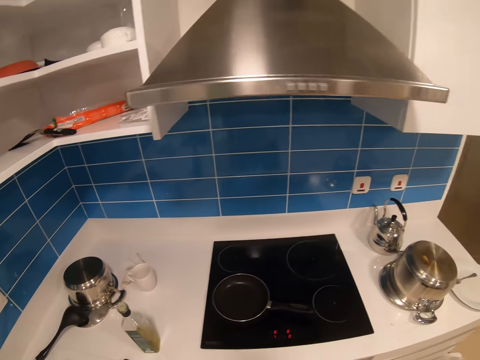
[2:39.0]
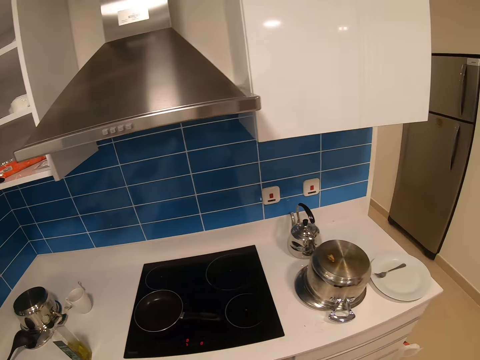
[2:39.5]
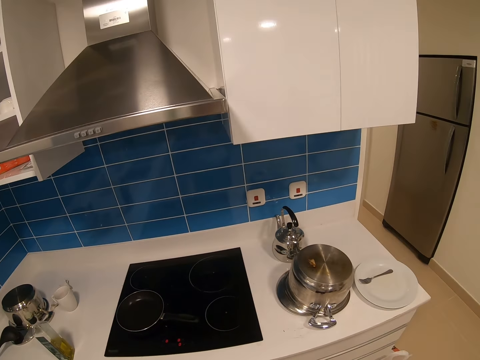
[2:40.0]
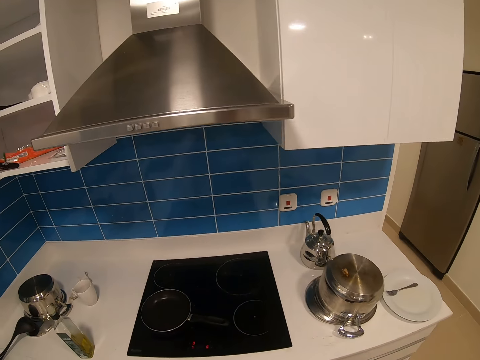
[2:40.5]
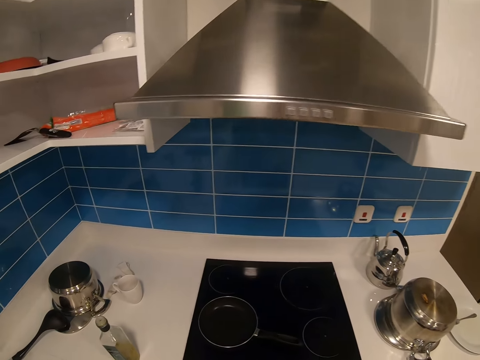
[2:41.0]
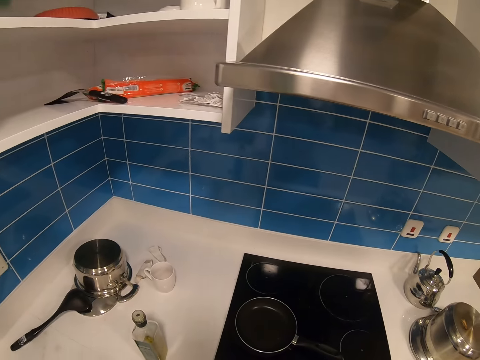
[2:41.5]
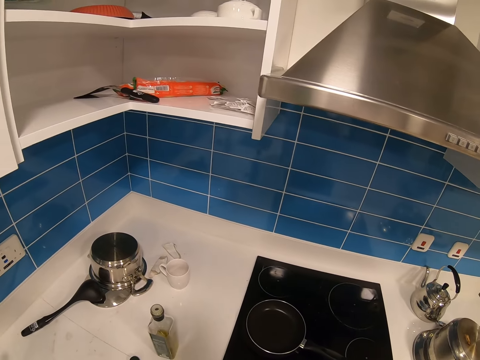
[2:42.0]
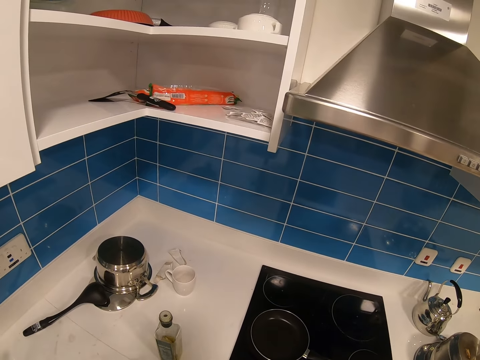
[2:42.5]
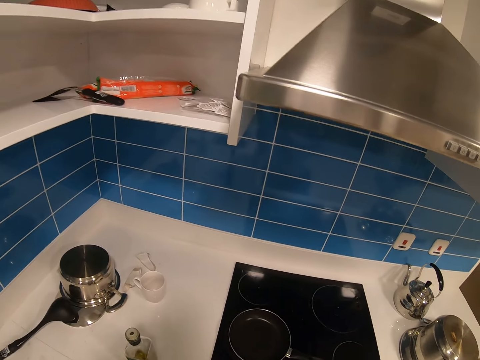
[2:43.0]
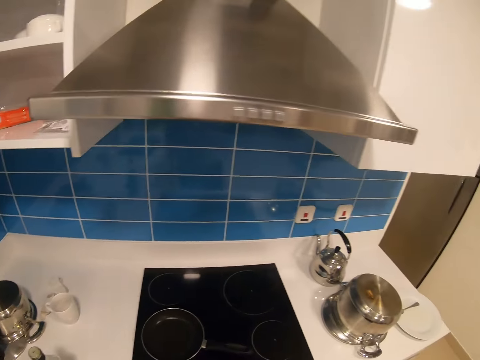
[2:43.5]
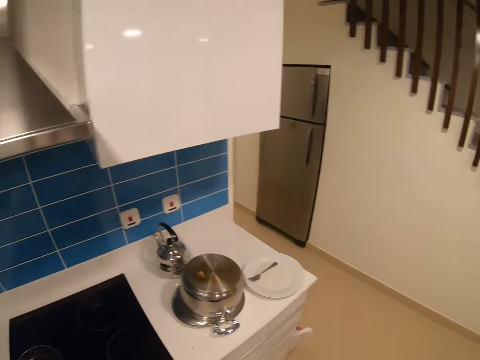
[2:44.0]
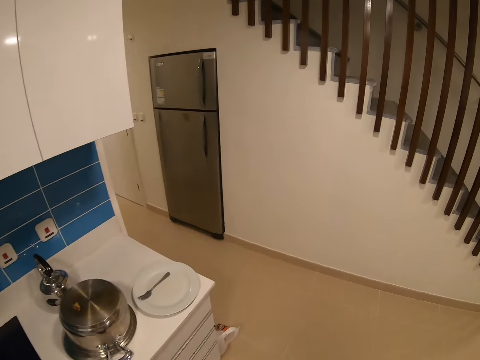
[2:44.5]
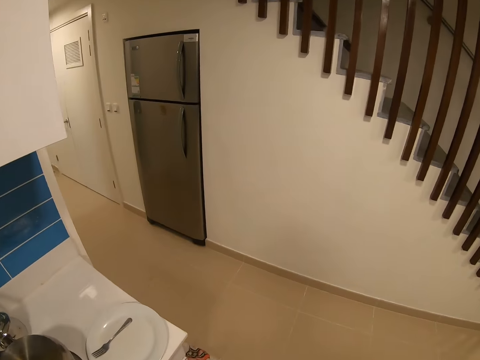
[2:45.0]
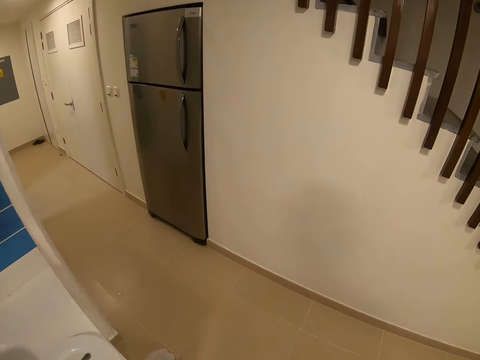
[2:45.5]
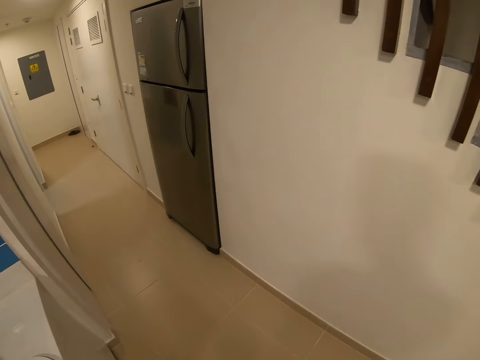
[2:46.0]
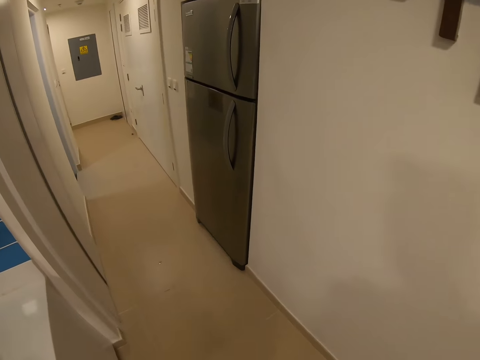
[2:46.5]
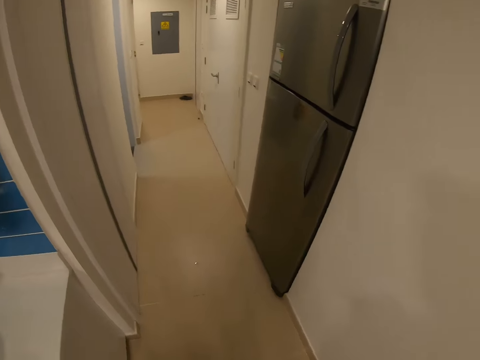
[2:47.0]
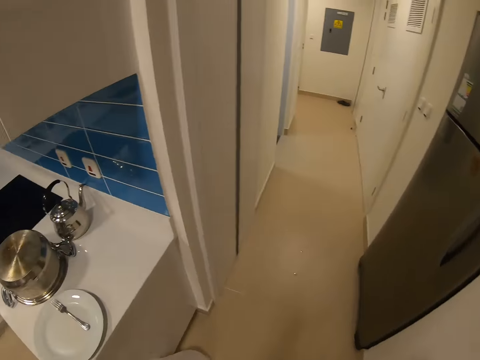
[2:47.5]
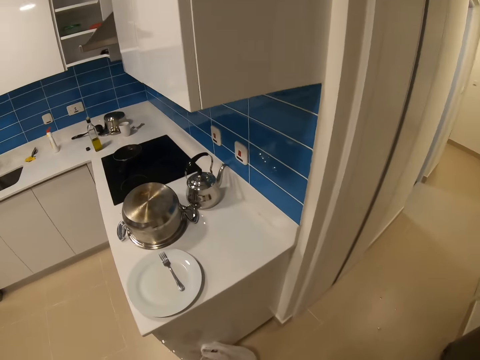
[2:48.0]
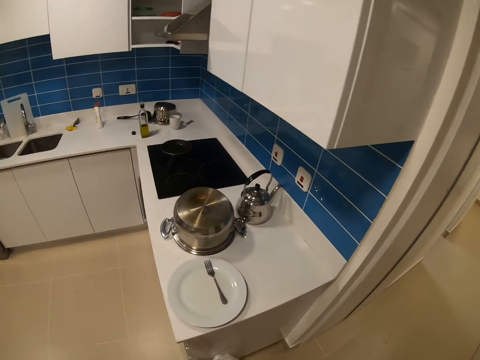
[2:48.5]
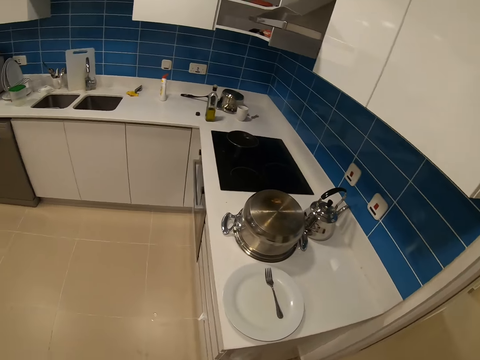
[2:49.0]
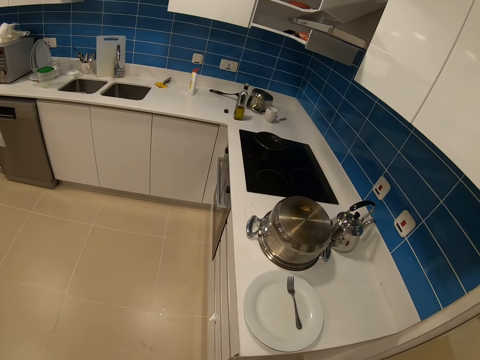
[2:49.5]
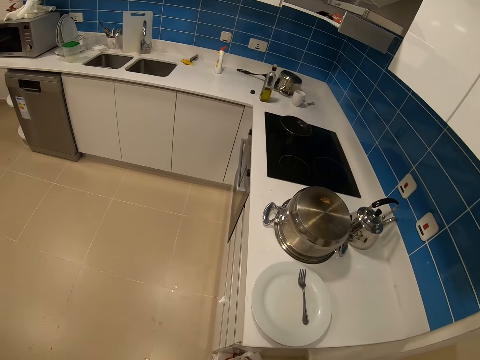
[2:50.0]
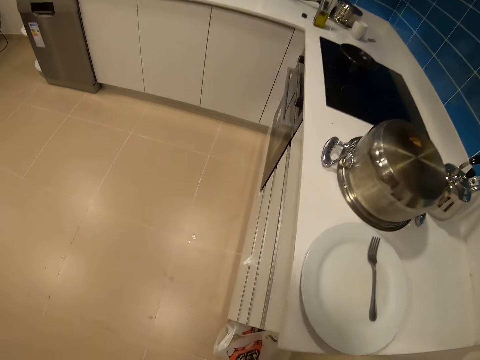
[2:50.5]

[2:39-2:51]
The camera wearer walks around the kitchen. They walk around.

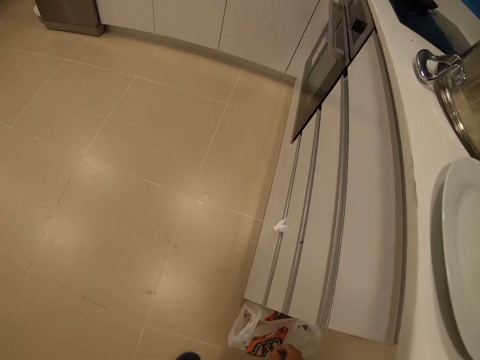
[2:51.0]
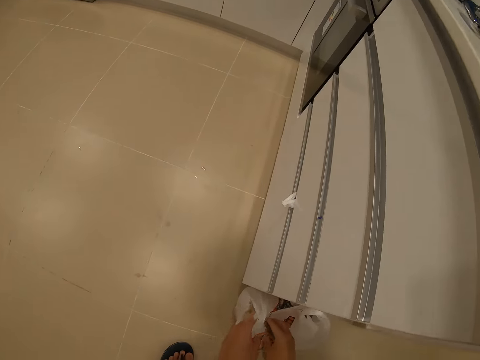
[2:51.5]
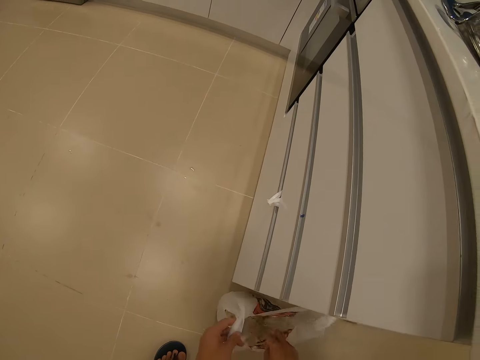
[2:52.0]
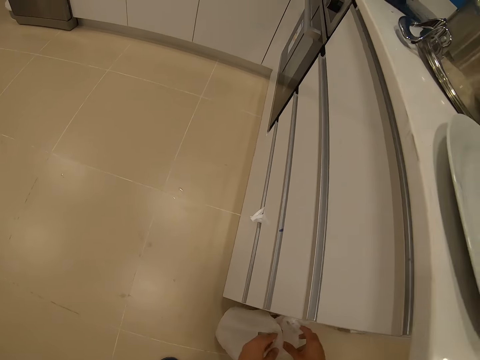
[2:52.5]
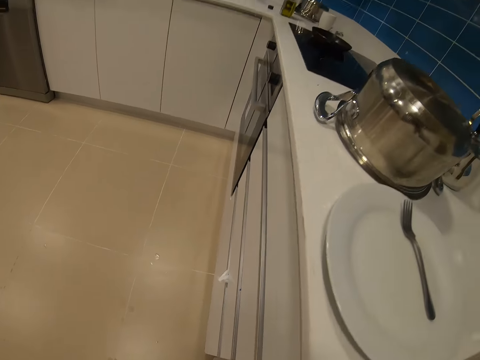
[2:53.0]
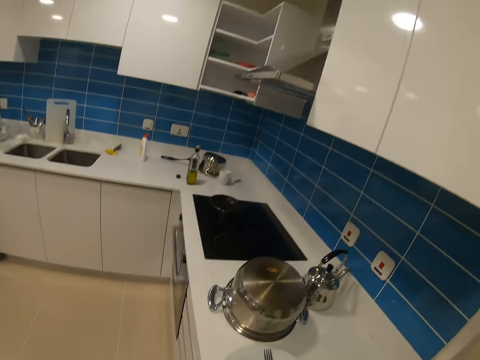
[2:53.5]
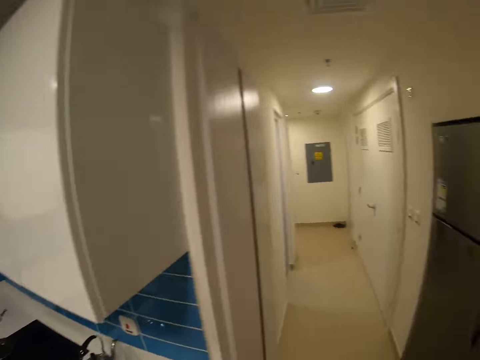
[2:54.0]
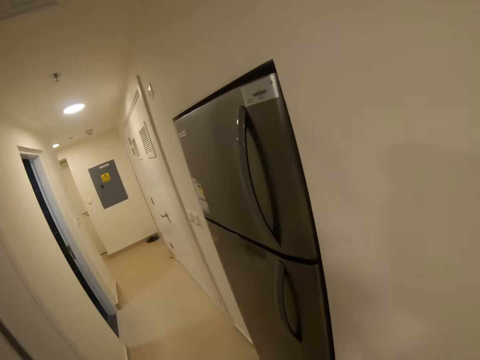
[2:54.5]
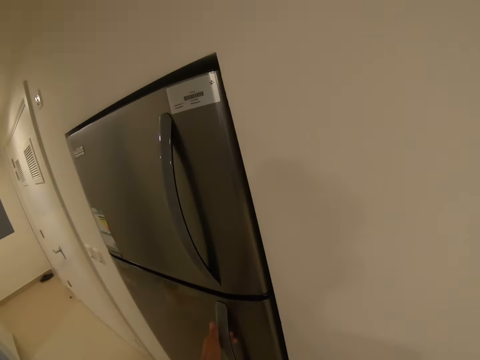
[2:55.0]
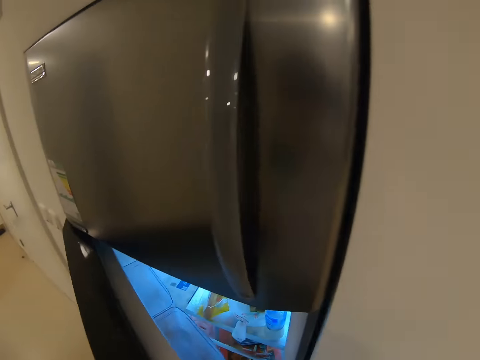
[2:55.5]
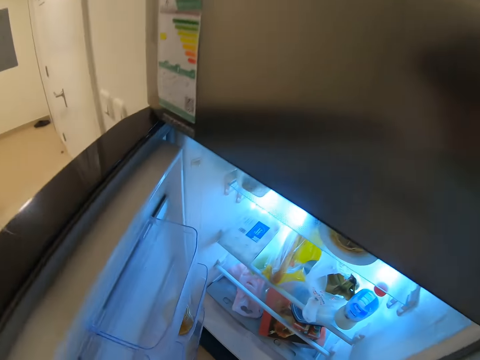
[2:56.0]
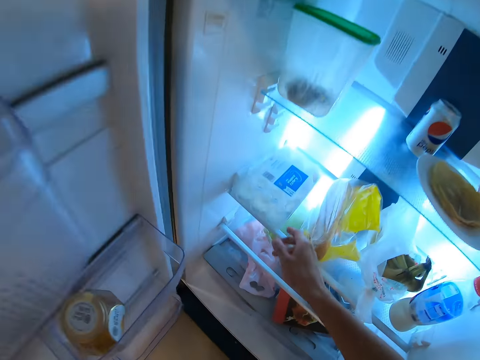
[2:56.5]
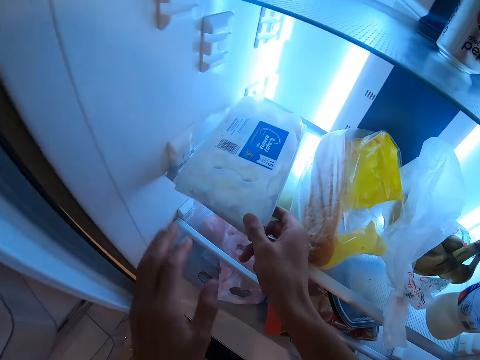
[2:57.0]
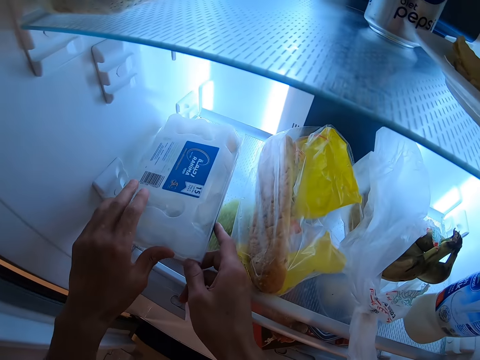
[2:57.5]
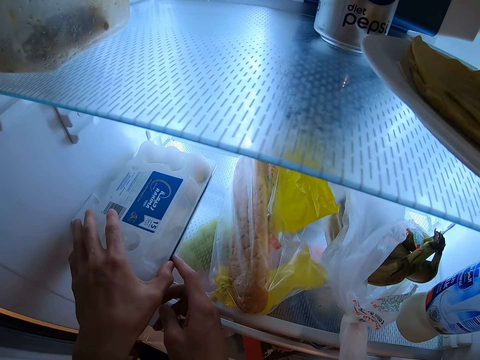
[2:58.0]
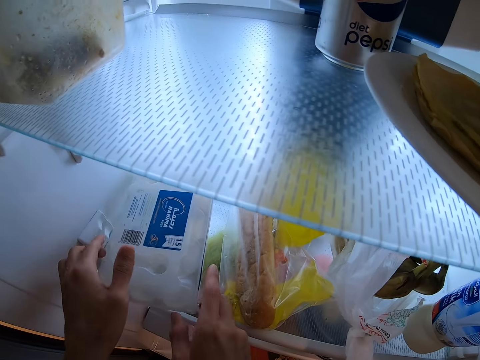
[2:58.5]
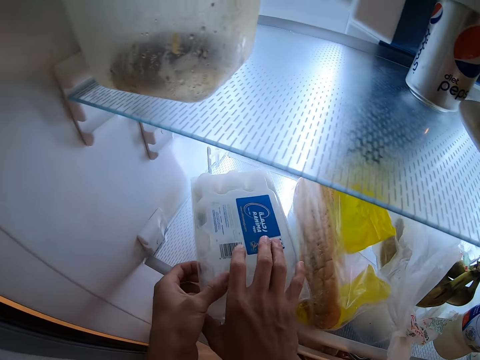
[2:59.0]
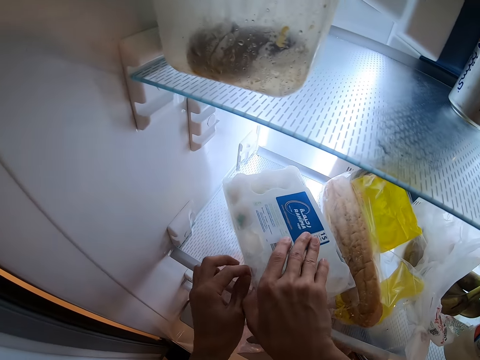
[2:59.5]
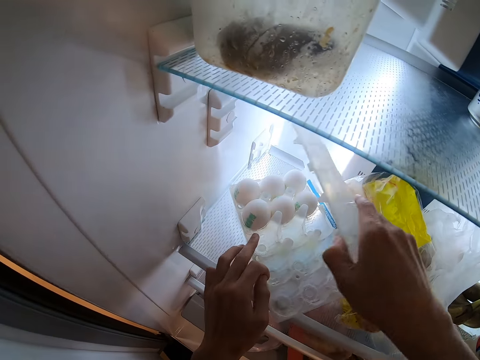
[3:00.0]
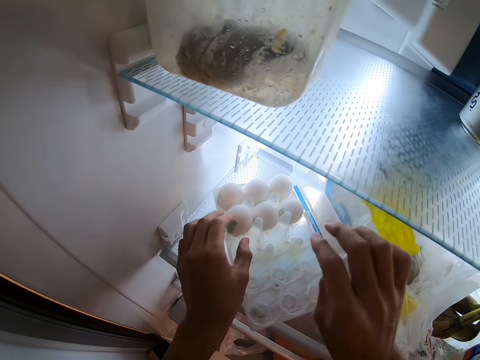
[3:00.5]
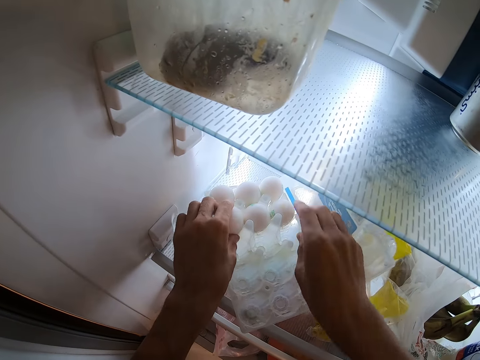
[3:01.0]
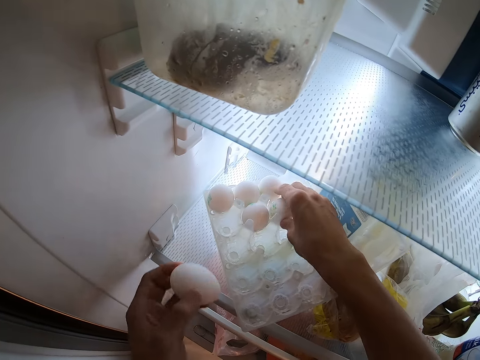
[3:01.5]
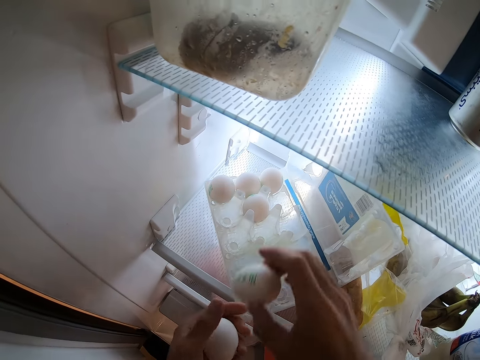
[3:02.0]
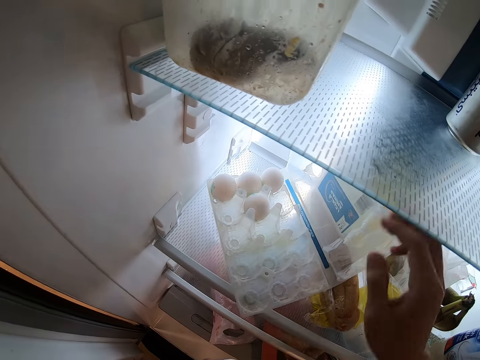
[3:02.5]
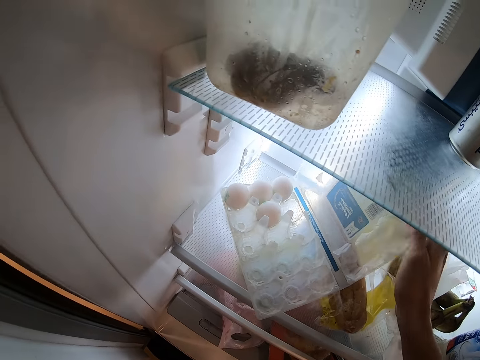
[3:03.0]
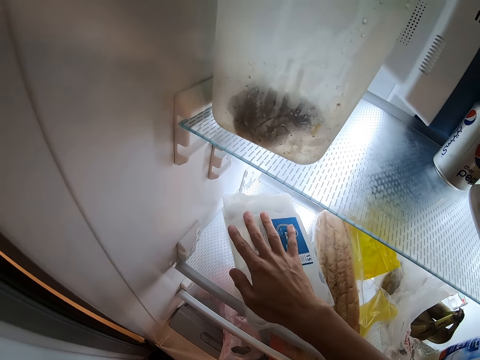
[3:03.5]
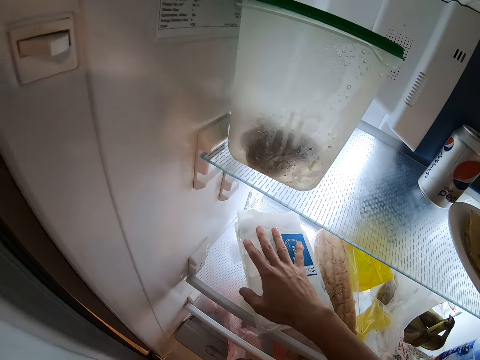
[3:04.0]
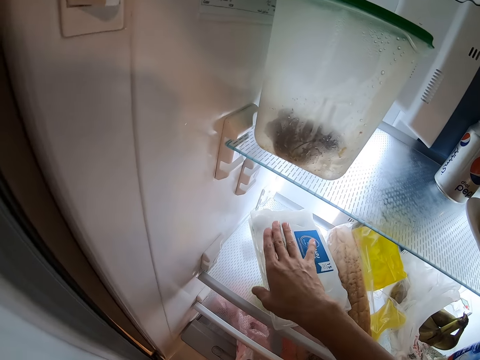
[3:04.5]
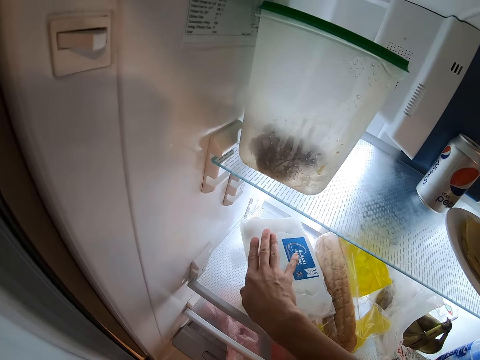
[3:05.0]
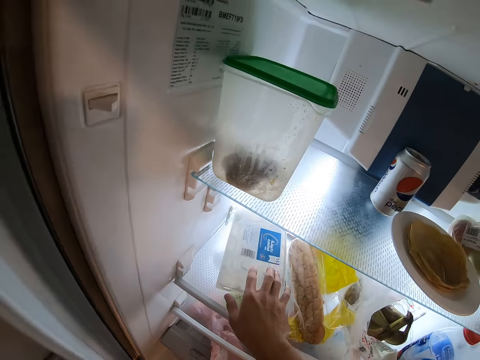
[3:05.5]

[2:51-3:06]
The camera wearer throws the trash. They put something inside paper. They open the fridge. They open a pack of eggs. They pick the eggs. They close the package of eggs.
